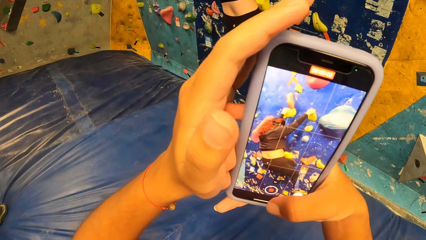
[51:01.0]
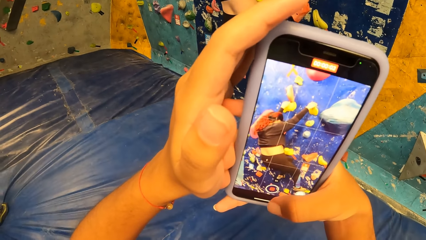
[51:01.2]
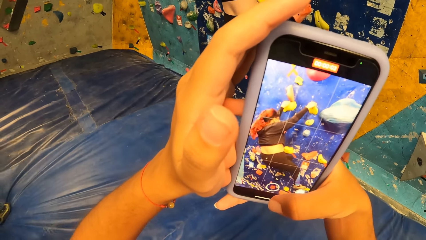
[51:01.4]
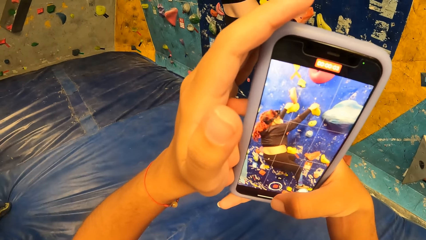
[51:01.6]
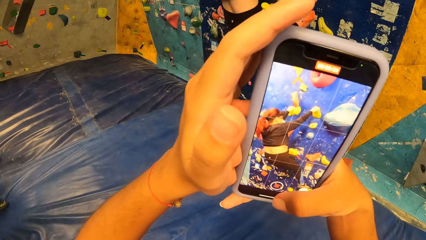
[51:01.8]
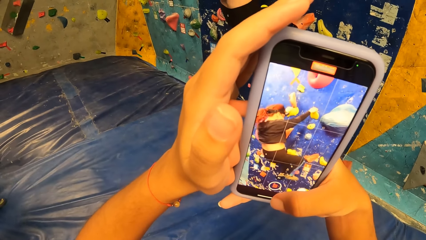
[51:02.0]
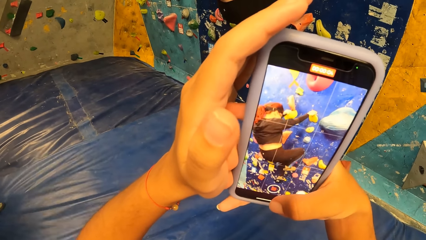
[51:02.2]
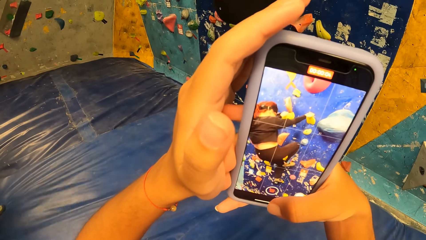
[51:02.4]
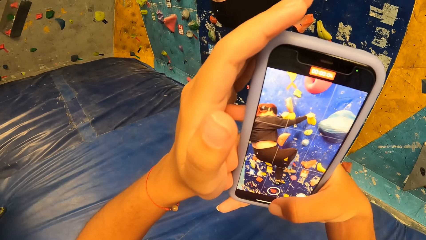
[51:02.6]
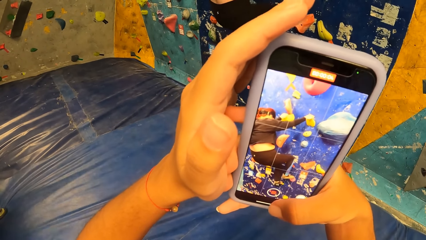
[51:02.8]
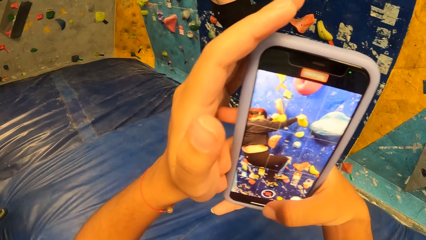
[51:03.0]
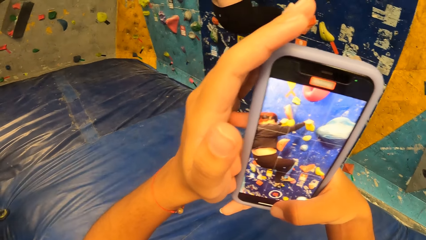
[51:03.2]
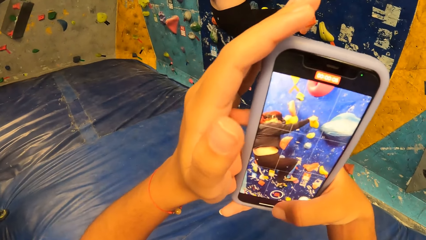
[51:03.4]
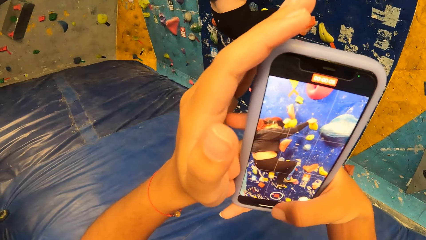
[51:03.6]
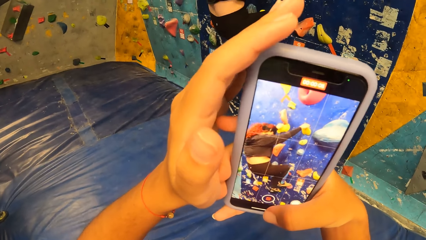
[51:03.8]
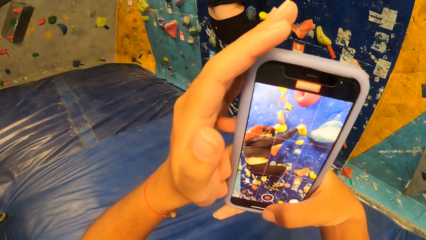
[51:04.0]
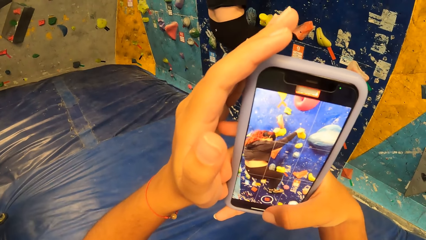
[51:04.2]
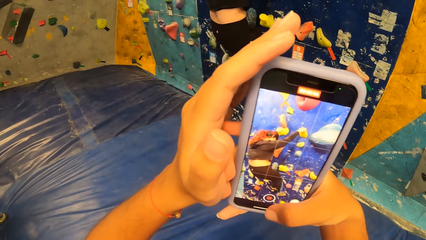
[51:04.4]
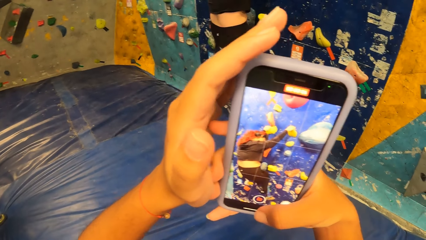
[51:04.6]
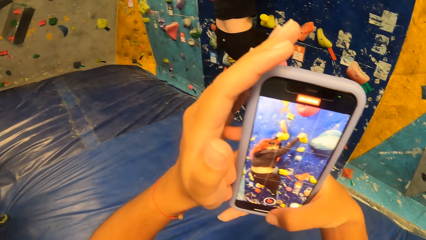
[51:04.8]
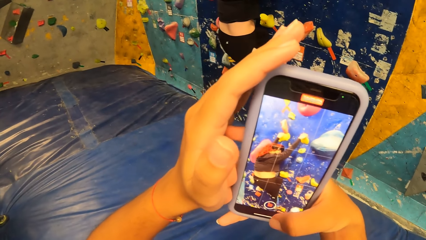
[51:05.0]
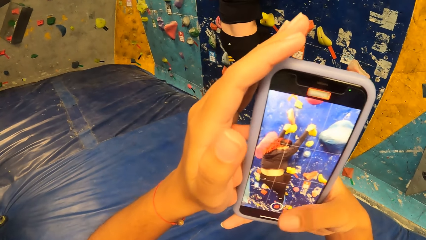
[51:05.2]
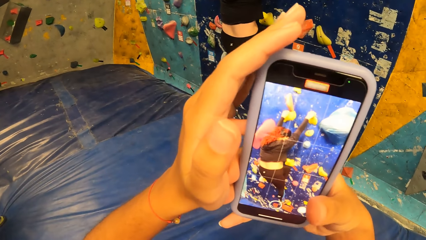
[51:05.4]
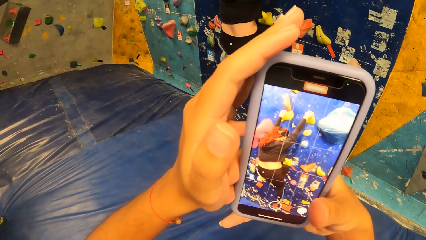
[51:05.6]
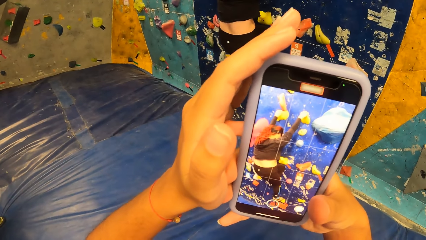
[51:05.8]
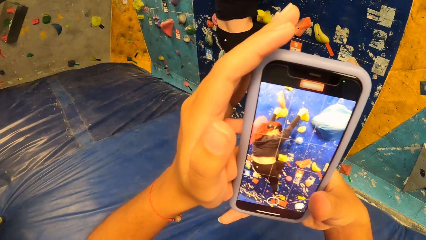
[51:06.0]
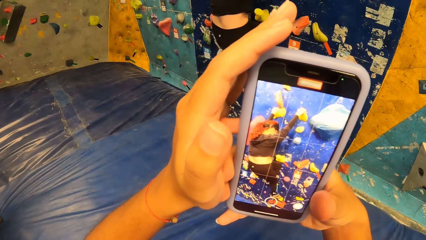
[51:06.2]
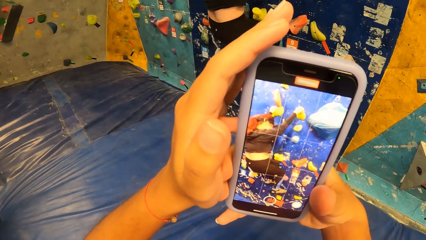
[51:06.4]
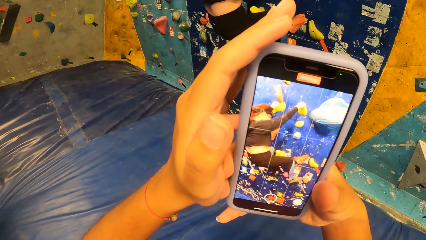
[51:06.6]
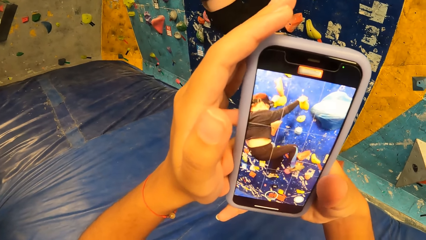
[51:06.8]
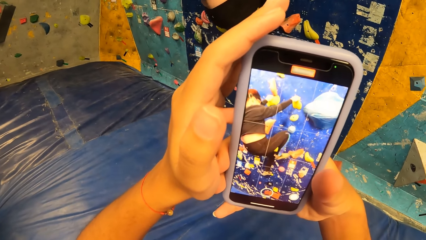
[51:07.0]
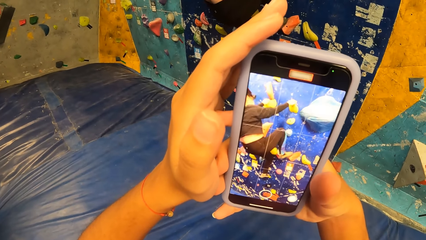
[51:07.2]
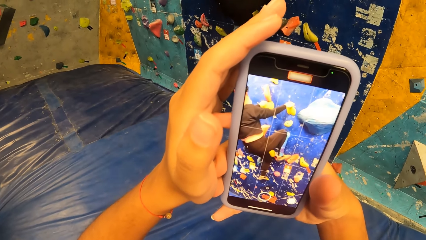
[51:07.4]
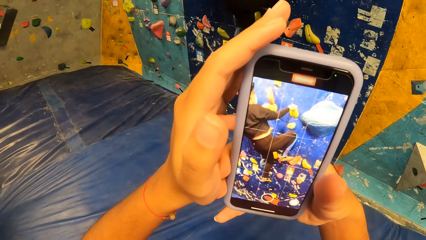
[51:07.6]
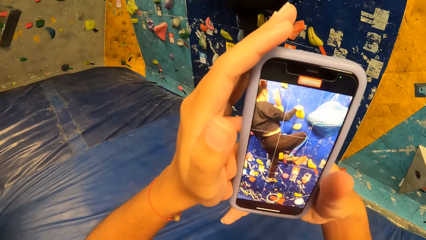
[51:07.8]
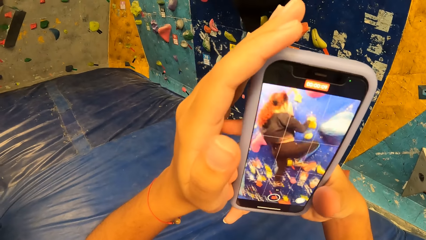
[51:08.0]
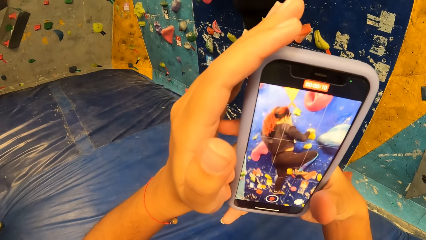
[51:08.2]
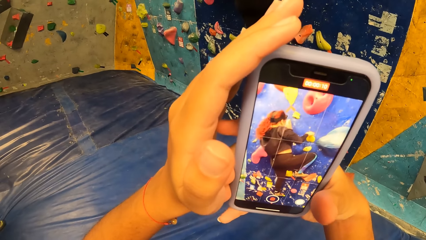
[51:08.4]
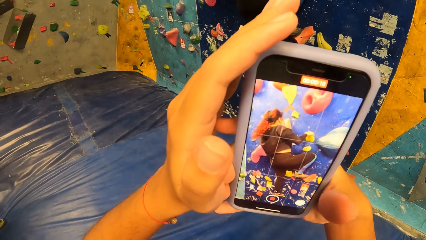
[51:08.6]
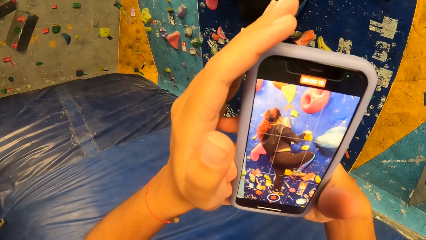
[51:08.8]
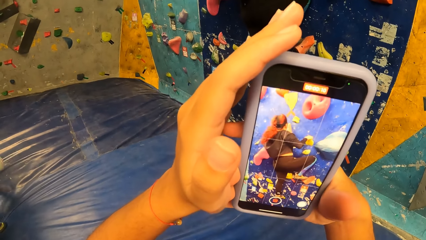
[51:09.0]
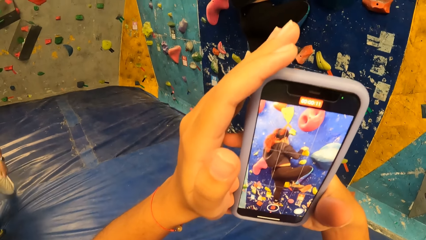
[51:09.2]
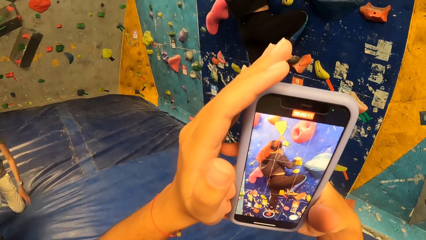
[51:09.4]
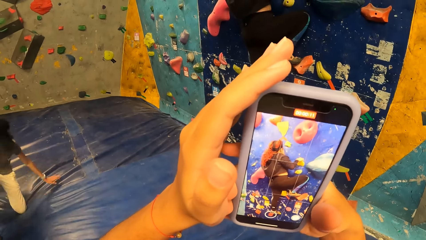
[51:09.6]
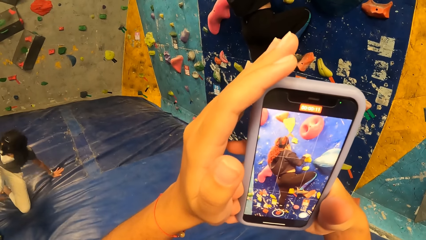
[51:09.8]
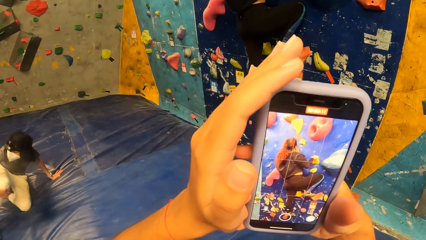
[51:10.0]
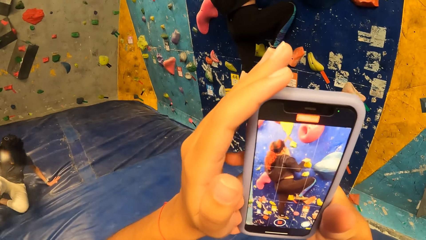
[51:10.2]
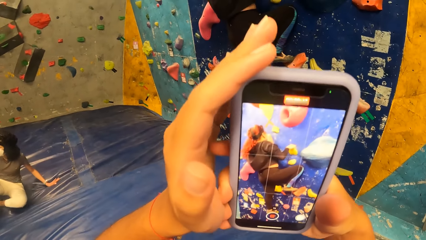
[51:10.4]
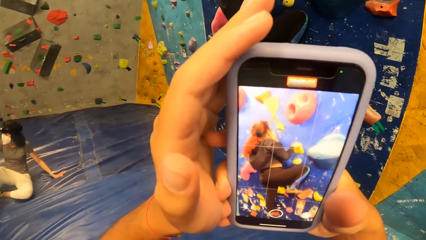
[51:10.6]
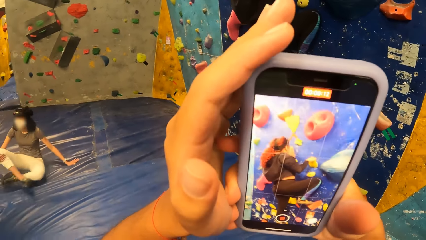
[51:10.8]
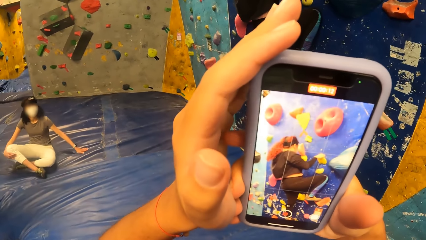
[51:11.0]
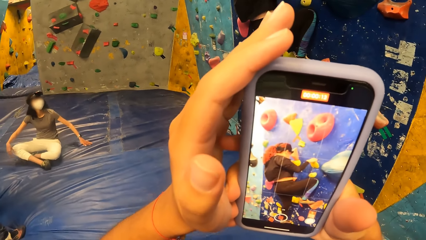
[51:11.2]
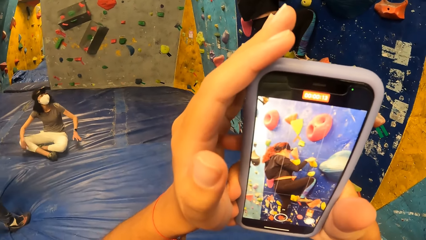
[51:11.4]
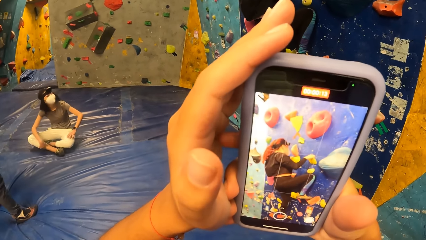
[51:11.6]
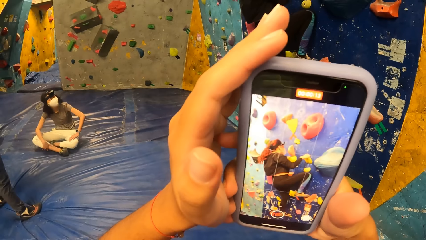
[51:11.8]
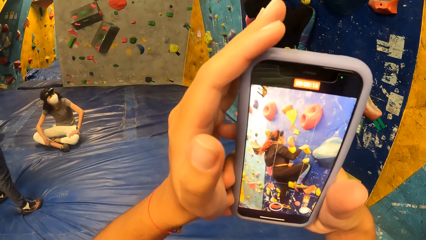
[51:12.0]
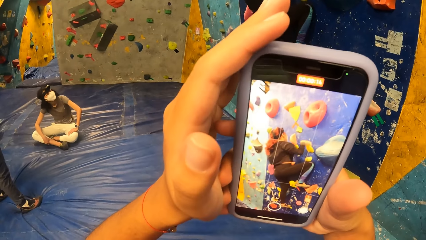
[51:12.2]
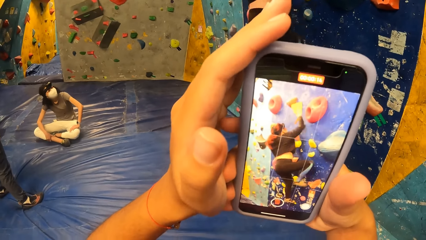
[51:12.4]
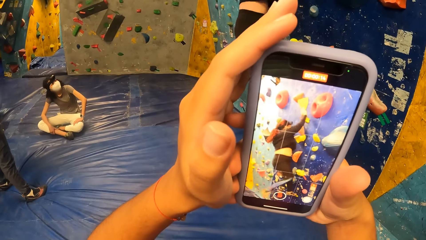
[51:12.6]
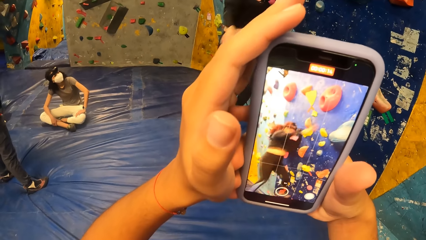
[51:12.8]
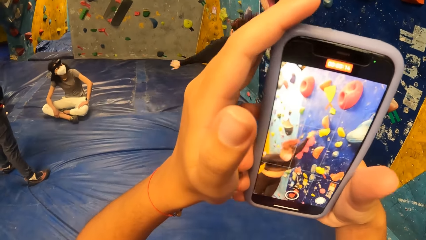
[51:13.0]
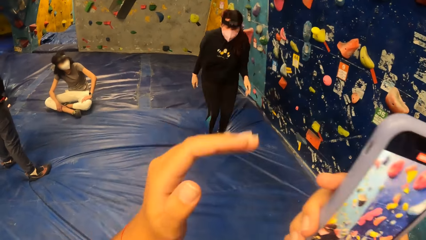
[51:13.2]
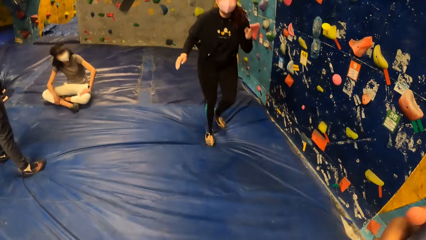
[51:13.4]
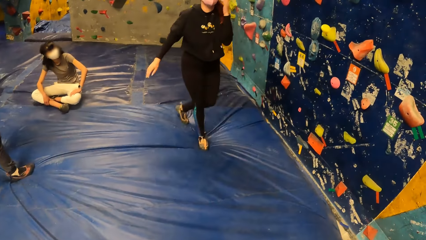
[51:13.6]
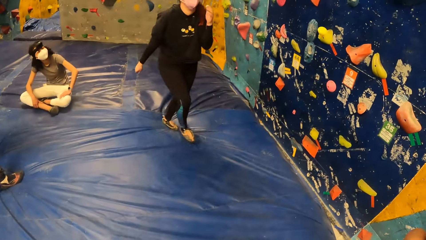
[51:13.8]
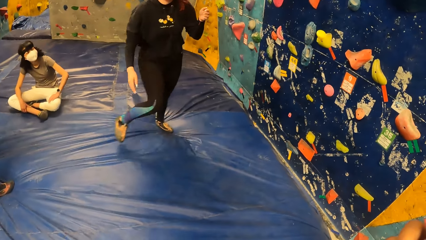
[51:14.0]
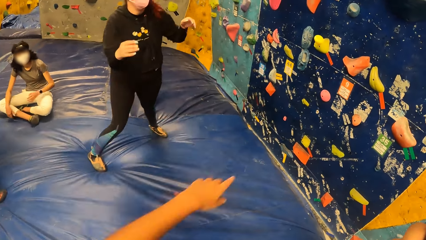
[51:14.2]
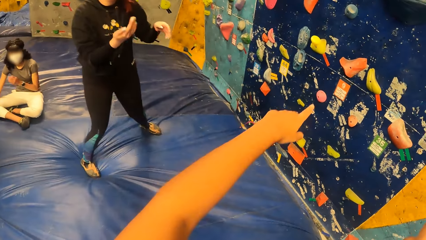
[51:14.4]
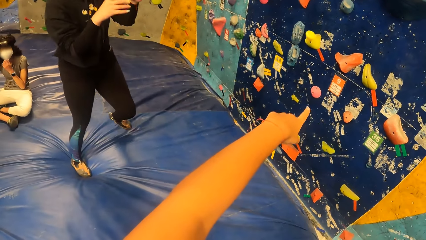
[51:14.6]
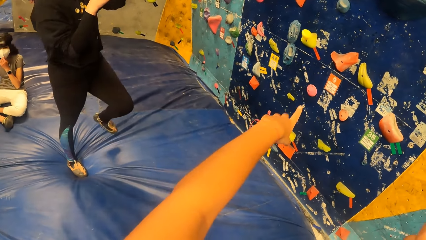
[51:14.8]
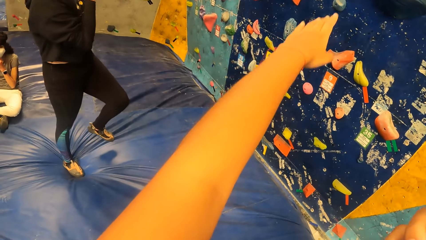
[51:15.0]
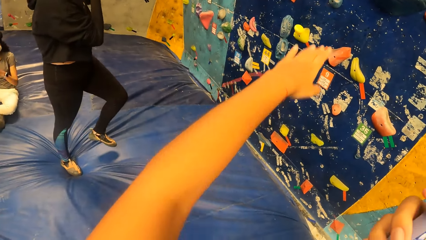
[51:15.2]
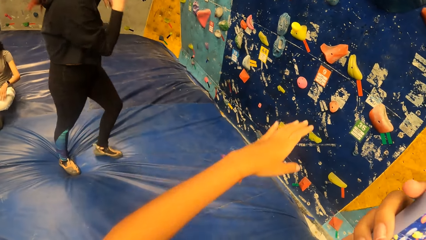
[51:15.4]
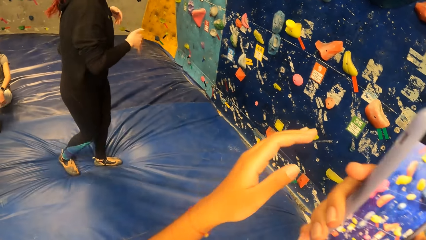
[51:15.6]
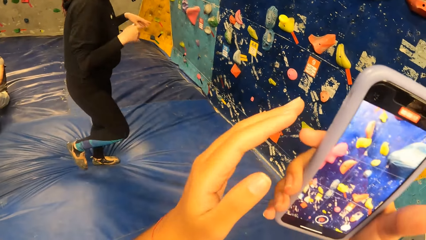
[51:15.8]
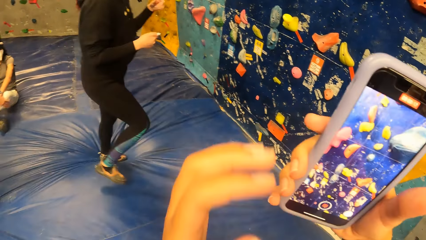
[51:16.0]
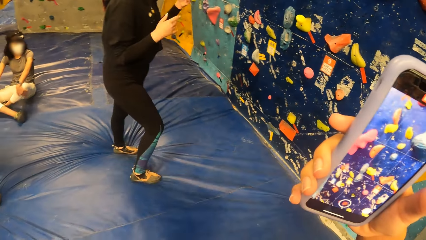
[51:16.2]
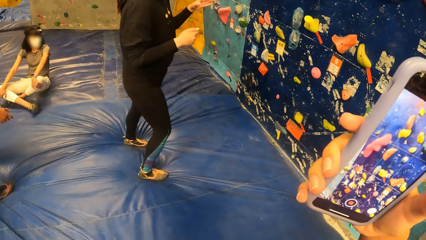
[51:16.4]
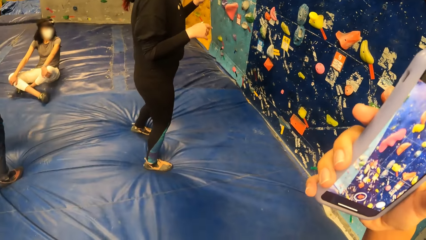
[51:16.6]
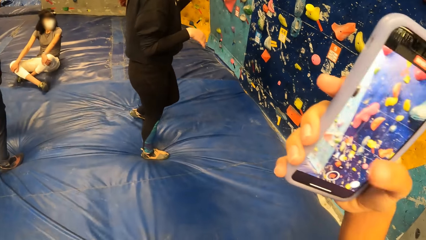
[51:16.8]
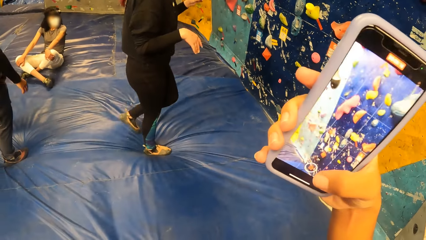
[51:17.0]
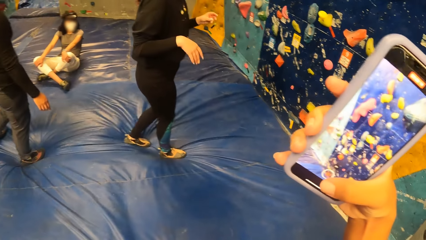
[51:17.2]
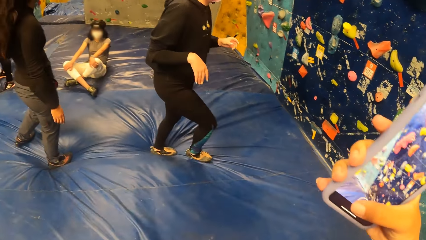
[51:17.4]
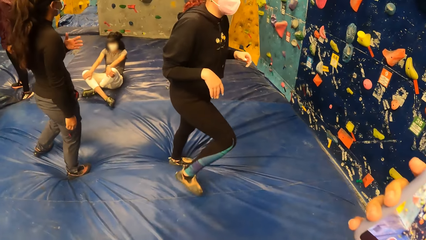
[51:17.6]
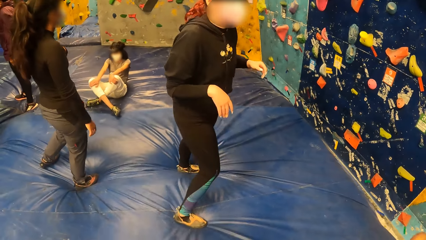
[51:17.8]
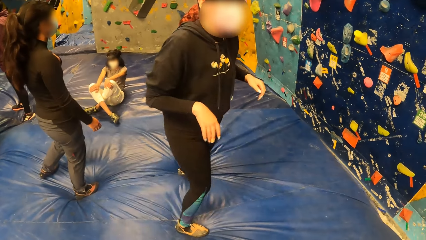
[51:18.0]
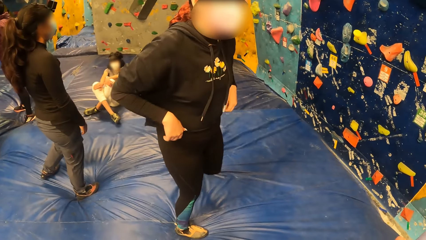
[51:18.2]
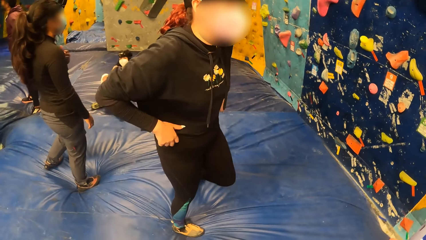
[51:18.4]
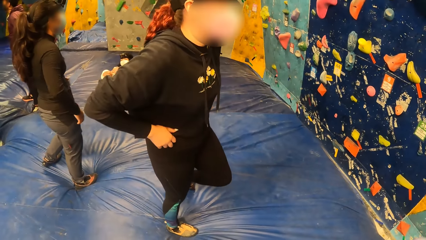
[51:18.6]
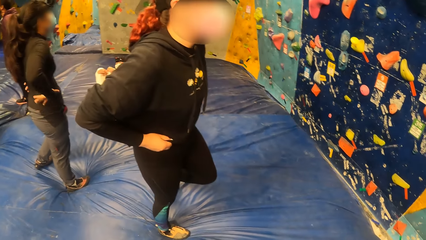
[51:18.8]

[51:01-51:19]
A woman sits on the floor. Another woman jumps down from the climbing wall. The camera wearer moves the phone. She points at the climbing wall with her left hand. She takes a video on the phone.
